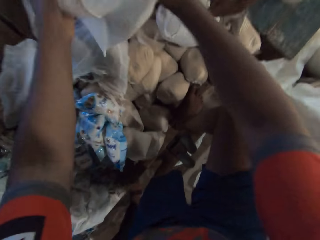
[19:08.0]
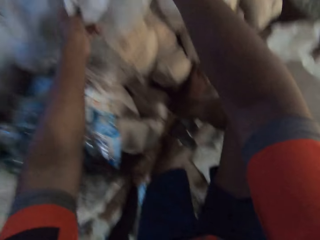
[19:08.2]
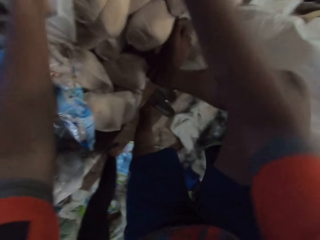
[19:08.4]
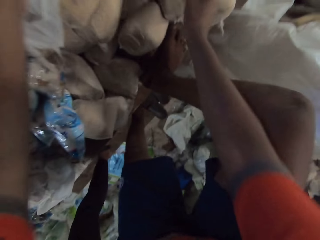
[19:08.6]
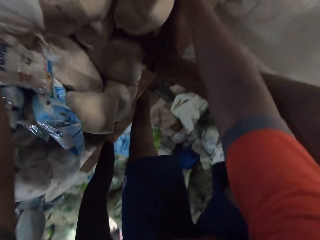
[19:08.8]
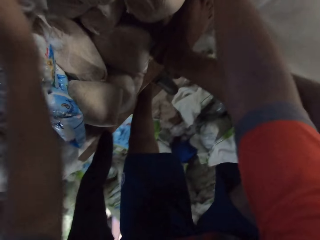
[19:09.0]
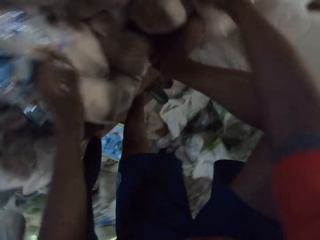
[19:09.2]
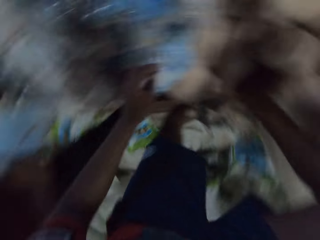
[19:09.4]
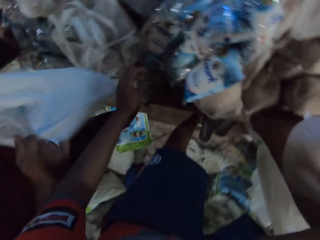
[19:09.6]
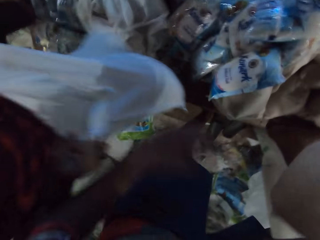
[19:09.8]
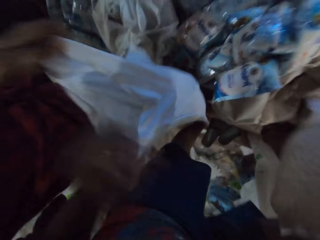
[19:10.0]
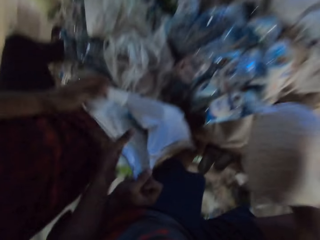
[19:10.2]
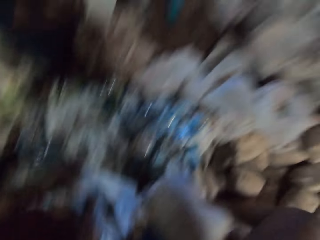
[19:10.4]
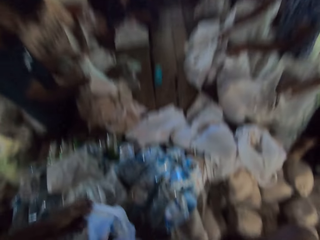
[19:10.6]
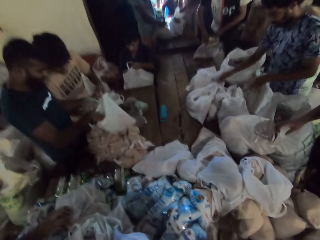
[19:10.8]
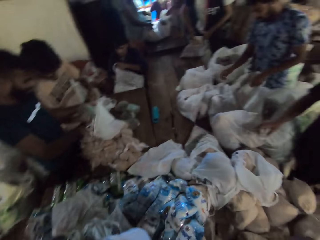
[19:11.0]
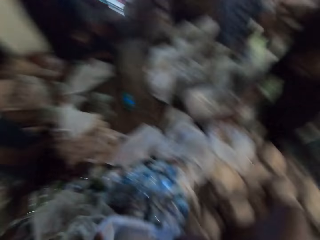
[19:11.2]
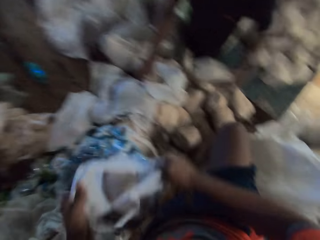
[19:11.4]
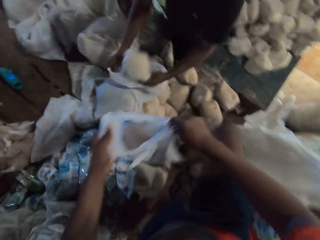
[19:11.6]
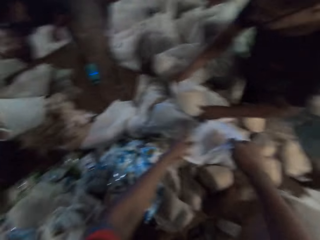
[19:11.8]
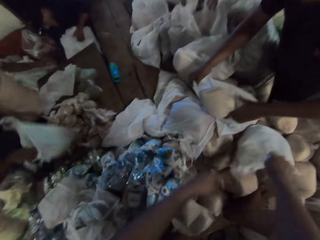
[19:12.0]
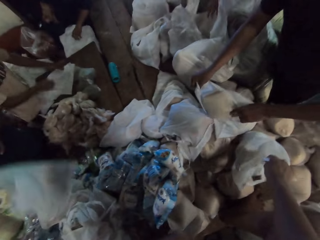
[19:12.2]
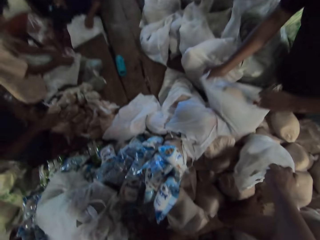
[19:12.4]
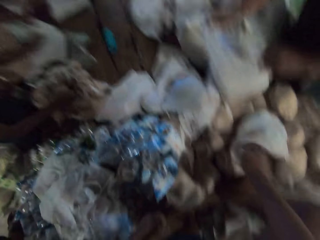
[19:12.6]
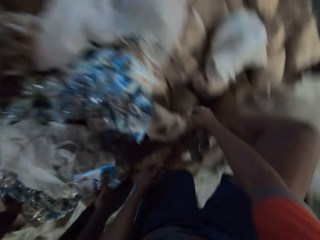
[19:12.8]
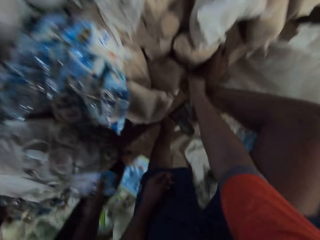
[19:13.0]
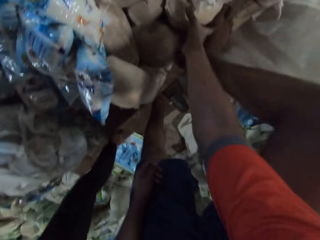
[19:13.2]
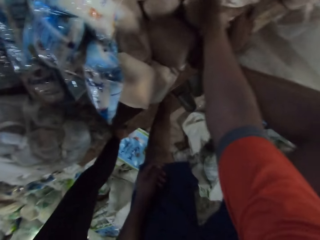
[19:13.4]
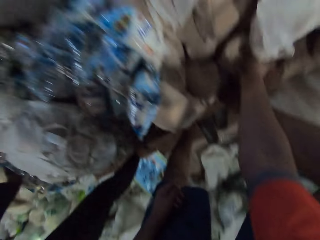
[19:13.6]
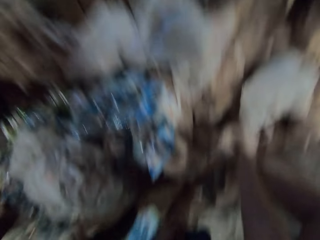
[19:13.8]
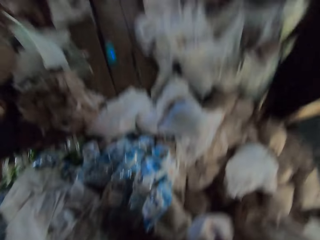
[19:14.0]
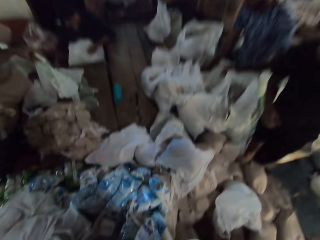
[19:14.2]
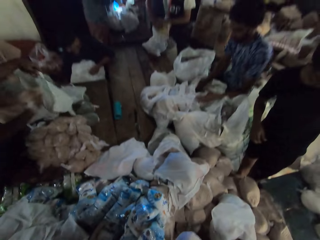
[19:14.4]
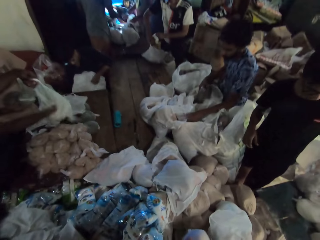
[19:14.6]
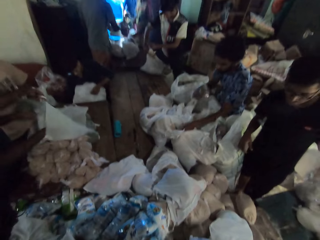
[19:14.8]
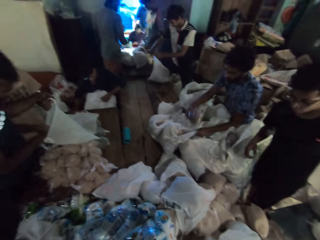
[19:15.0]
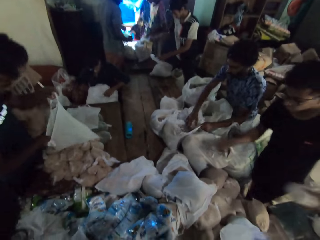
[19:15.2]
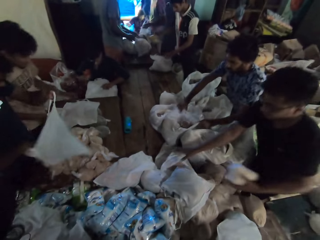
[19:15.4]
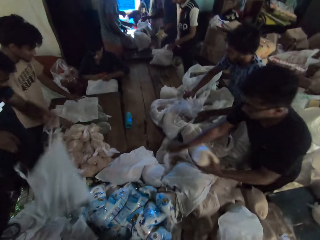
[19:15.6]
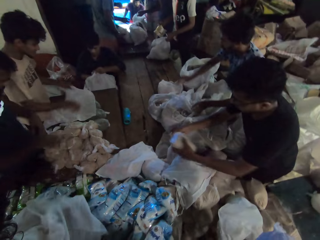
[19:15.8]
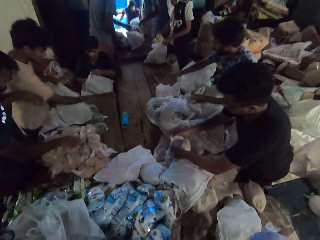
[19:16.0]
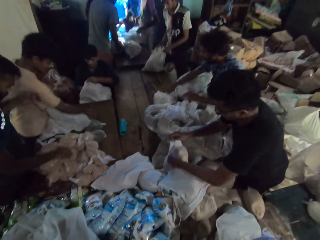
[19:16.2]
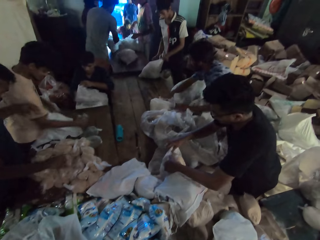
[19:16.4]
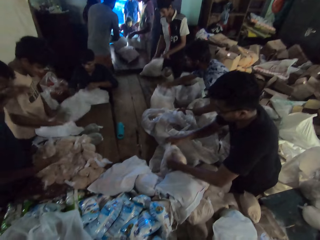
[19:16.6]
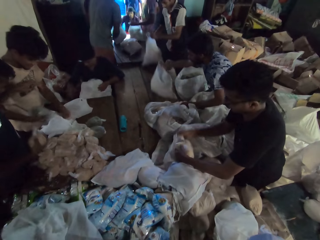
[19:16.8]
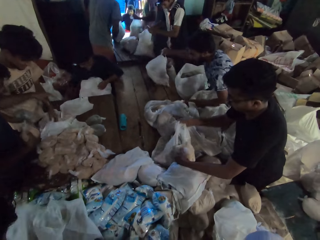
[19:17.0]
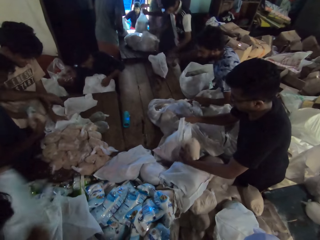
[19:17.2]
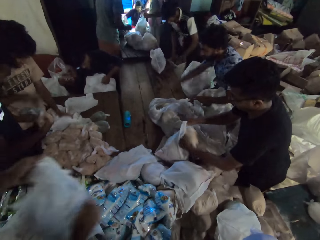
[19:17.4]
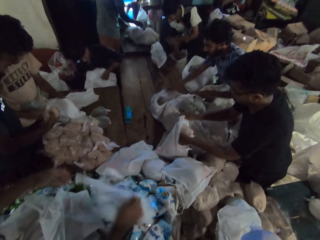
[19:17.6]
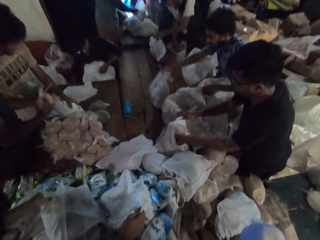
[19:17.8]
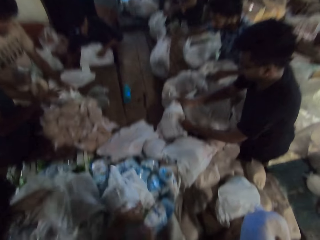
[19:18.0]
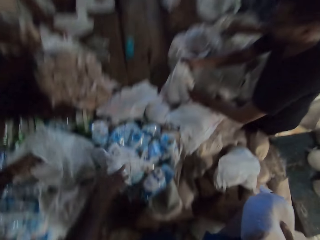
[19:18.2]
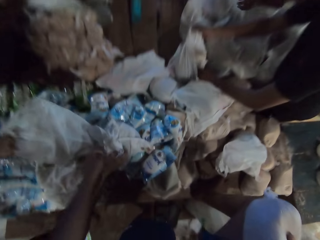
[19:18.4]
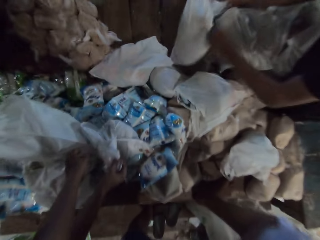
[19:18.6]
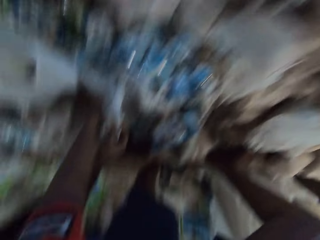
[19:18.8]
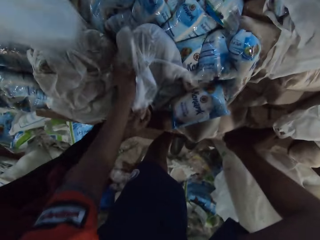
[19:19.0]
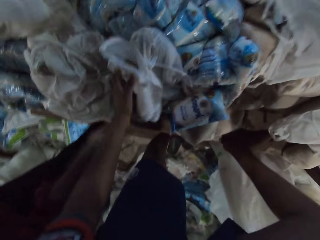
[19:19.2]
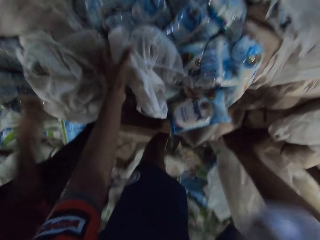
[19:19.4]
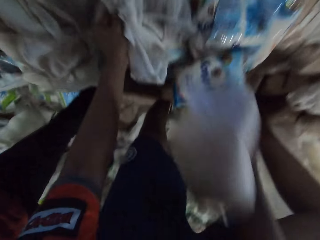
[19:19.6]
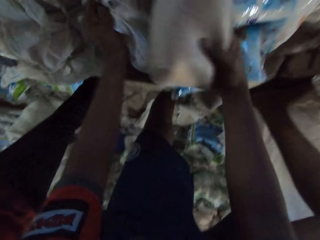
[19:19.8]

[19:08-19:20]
The man puts a bag into the plastic bag with his left hand. The camera wearer puts aside the carrier bag. He picks a bag from the table with his right hand. The man passes the plastic bag with his left hand. The camera wearer collects the plastic bag from the man with his left hand. He puts the bag into the plastic bag with his right hand. A second man holds a plastic bag on the table with his hands. A third man carries a plastic bag from the table with his hands. A fourth man holds plastic bags on the table with his hands. A fifth man holds a plastic bag on the table with his left hand. A sixth man ties a plastic bag on the table with his hands. A seventh man puts a bag into the plastic bag with his right hand. An eighth man puts a bag into the plastic bag with his left hand. The camera wearer moves the plastic bag from the table with his hands. The eighth man puts a bag into the plastic bag on the table with his left hand. The camera wearer drops the bag on the floor with his hands. The first man carries the plastic bag with his hands, and drops the plastic bag on the table with his hands. The eighth man carries the plastic bag from the table with his hands. The camera wearer picks a bag from the table with his right hand. The third man puts a bag into the plastic bag with his right hand. The seventh man carries the plastic bag from the table with his hands. The third man moves the plastic bag with his hands. The seventh man picks up the plastic bag from the table with his left hand. The second man holds the plastic bag on the table with his left hand. The eighth man puts a bag into the plastic bag with his left hand. The second man puts a pack of cheese into the plastic bag with his right hand. The seventh man picks up a bag from the table with his right hand. The sixth man pushes the plastic bag on the table with his right hand. The second man moves the plastic bag to the table with his hands. The fourth man pushes the plastic bag on the table with his right hand. The fifth man lifts the plastic bag with his hands. The seventh man opens the plastic bag on the table with his left hand. The first man drops the plastic bag on the table with his hands. The eighth man puts a bag into the plastic bag with his left hand. The seventh man puts the bag into the plastic bag with his right hand. The fifth man ties the plastic bag with his hands. The camera wearer picks a plastic bag from the table with his left hand. He looks on in the room.

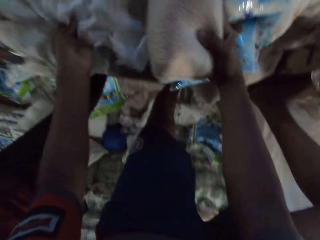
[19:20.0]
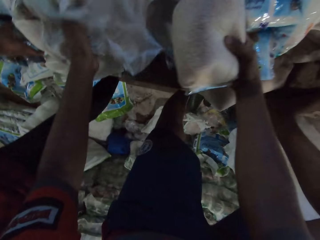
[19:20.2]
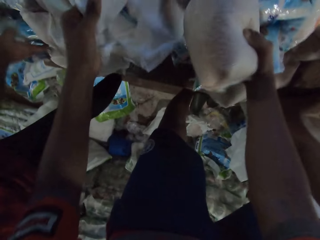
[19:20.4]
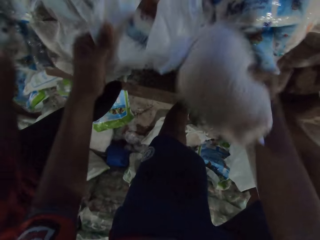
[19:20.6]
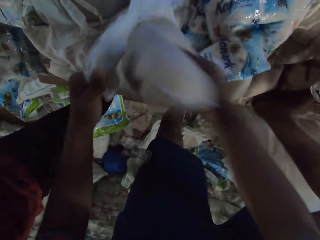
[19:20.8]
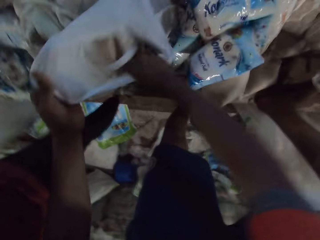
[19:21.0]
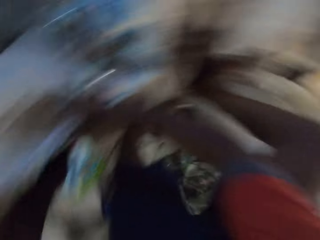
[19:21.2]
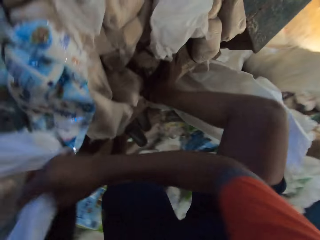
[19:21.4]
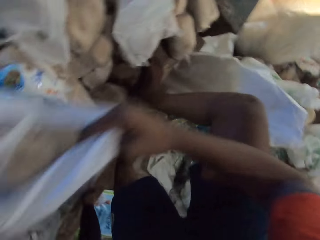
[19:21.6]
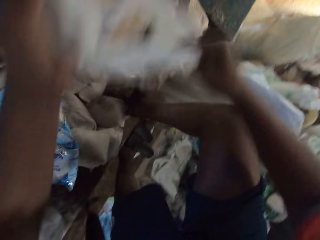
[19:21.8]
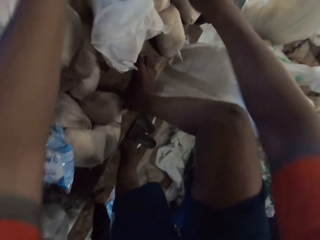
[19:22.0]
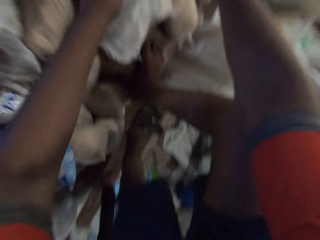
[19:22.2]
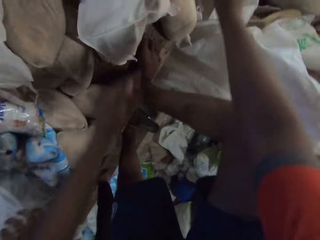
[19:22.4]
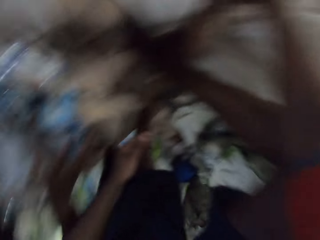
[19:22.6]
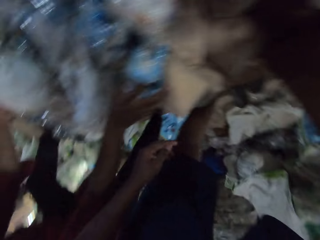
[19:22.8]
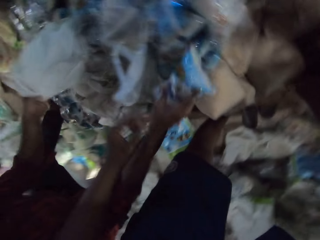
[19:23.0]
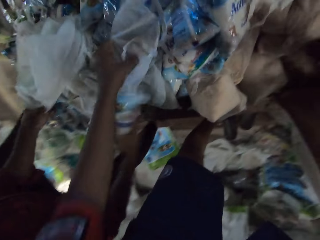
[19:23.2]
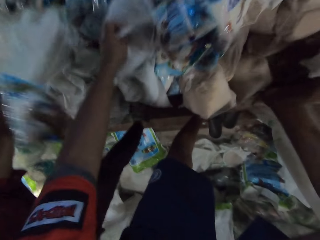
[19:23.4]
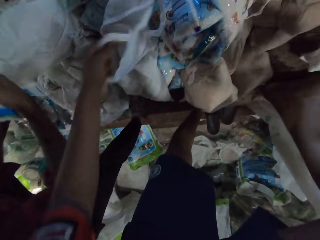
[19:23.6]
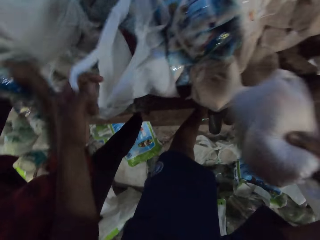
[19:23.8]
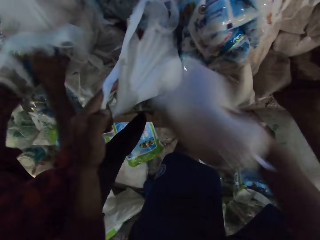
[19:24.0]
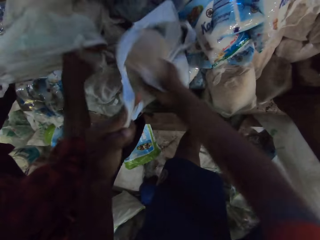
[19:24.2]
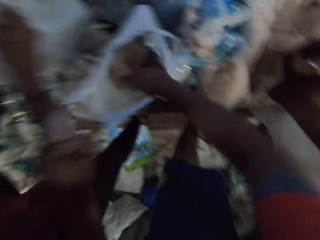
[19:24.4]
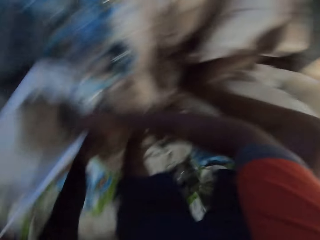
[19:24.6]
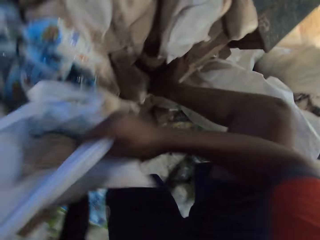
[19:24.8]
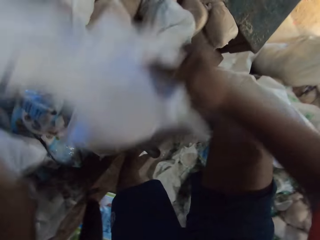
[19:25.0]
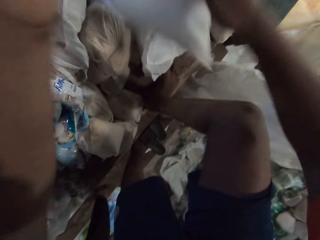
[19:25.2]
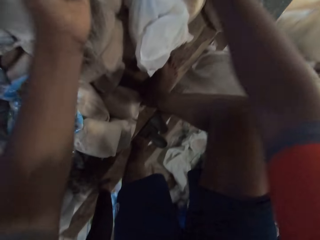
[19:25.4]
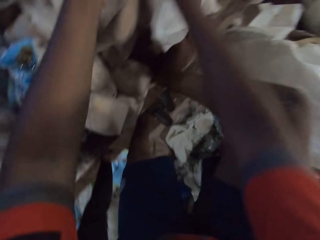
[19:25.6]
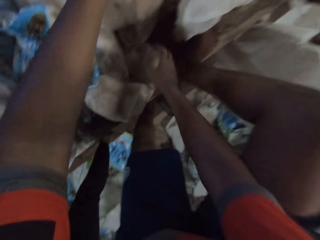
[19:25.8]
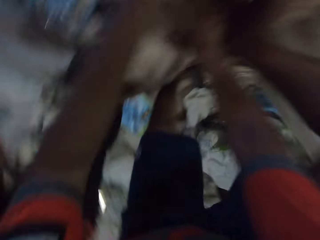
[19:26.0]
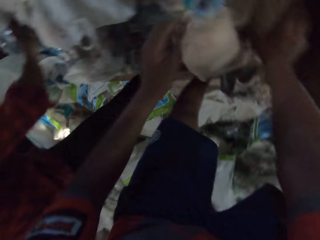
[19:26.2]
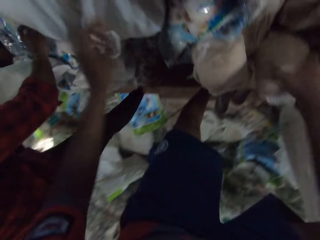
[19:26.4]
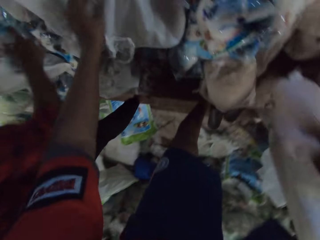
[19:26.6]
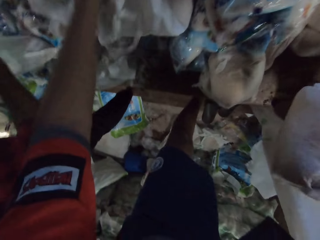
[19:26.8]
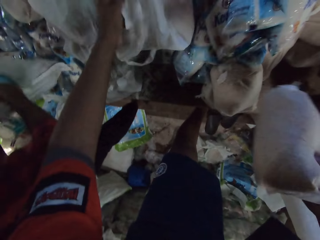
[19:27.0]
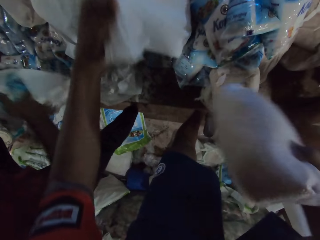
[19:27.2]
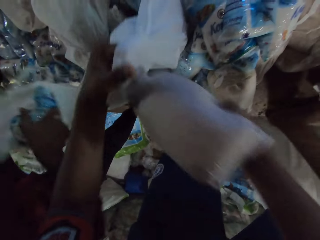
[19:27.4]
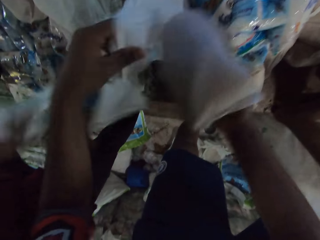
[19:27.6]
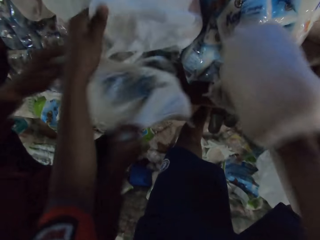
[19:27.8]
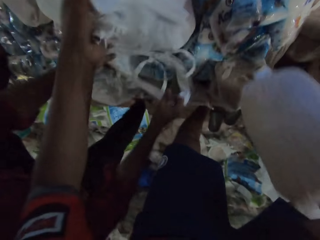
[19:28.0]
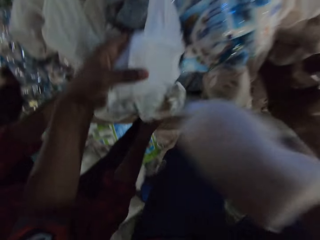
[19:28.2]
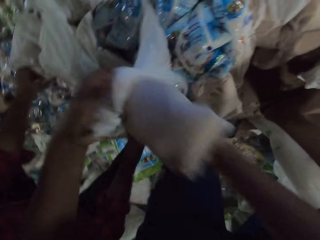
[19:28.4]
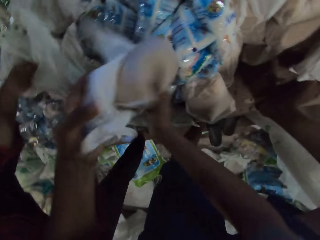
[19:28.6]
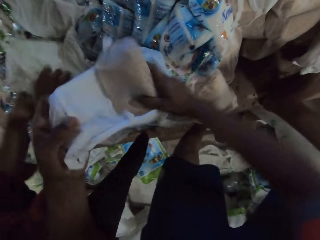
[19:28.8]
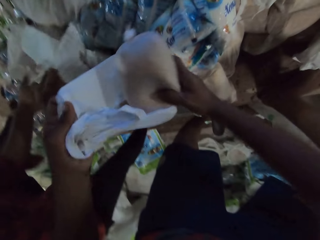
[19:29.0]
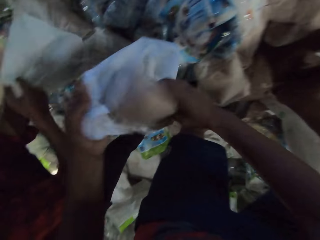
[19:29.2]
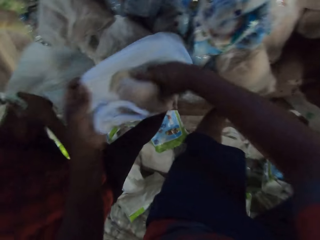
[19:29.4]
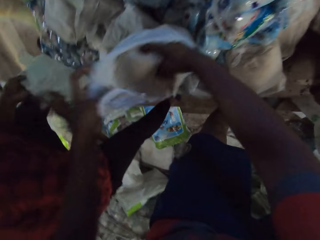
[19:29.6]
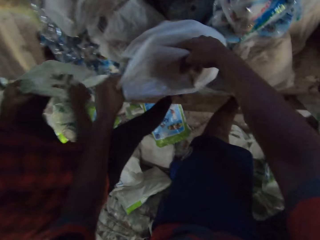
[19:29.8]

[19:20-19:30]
The camera wearer opens the plastic bag with his hands. He puts the bag into the plastic bag with his right hand. He moves the plastic bag from the table with his hands. A man picks up a pack of sugar from the table with his right hand. The camera wearer picks a plastic bag from the table with his left hand. The man puts the pack of sugar into the plastic bag with his right hand. The camera wearer picks a packed packet. He puts the bag into the plastic bag with his right hand. He moves the plastic bag from the table with his hands. He picks the bag from the table with his right hand. The man picks up the pack of sugar from the table with his right hand. The camera wearer picks the plastic bag from the table with his left hand. The man puts the pack of sugar into the plastic bag with his right hand. The camera wearer puts the bag into the plastic bag with his right hand. The man moves the plastic bag on the table with his hands, and holds the plastic bag with his left hand.
